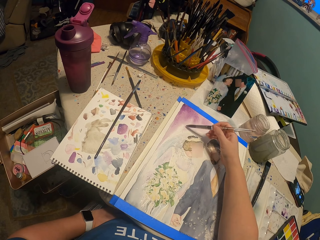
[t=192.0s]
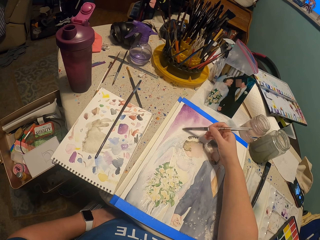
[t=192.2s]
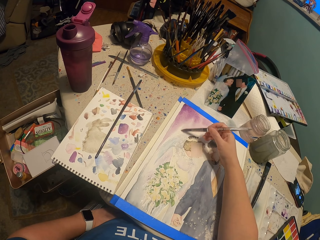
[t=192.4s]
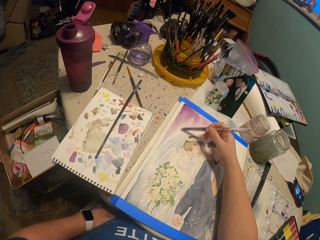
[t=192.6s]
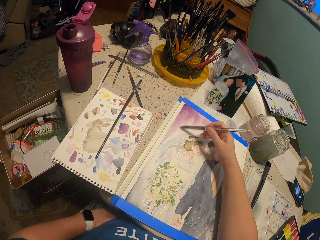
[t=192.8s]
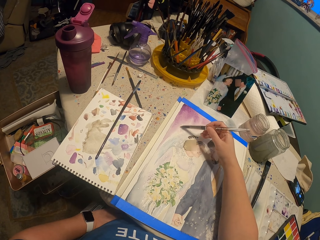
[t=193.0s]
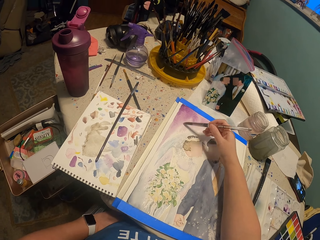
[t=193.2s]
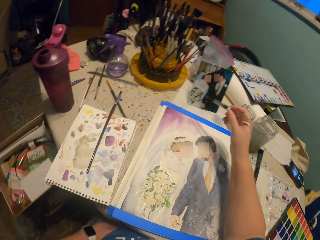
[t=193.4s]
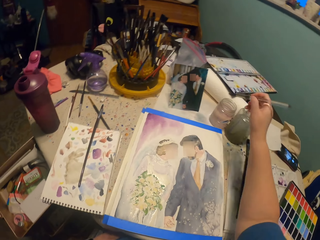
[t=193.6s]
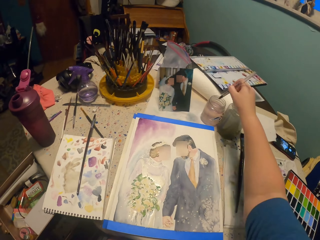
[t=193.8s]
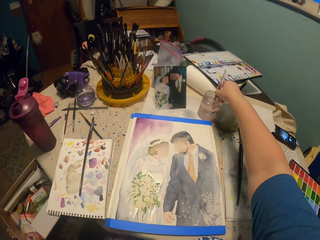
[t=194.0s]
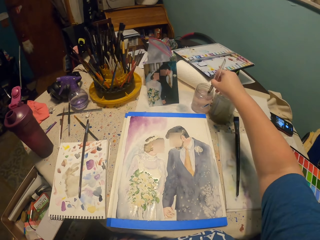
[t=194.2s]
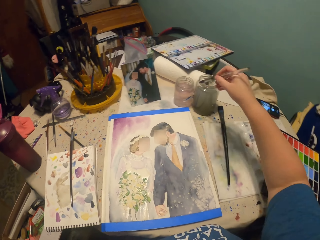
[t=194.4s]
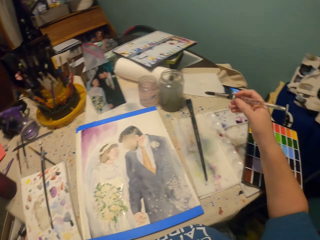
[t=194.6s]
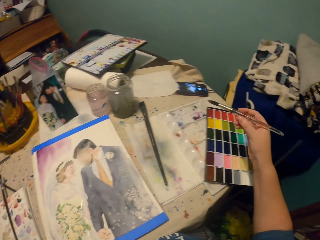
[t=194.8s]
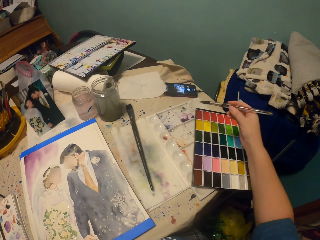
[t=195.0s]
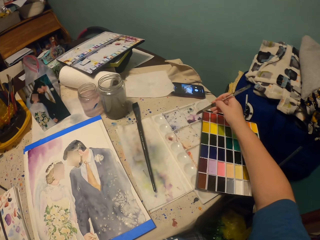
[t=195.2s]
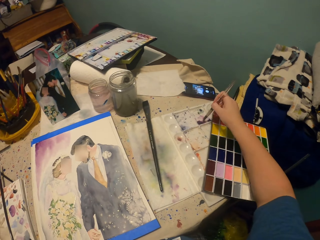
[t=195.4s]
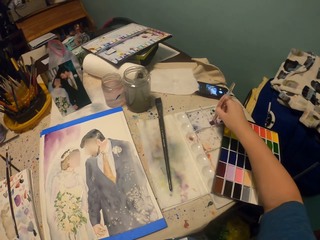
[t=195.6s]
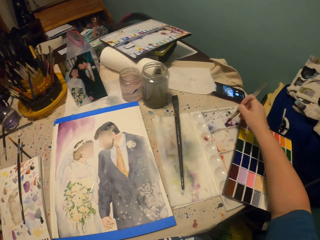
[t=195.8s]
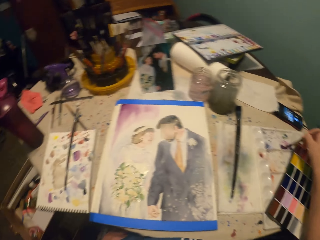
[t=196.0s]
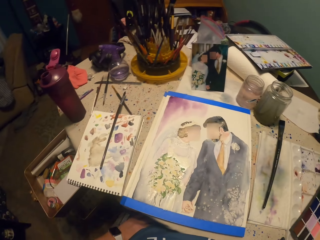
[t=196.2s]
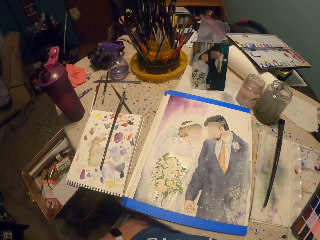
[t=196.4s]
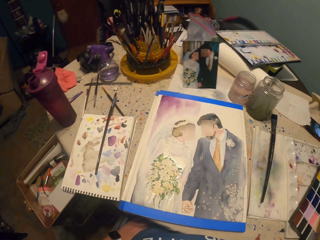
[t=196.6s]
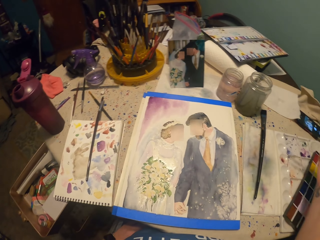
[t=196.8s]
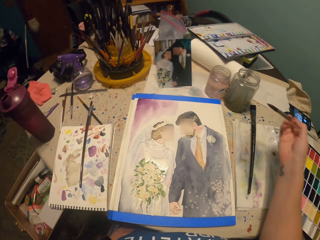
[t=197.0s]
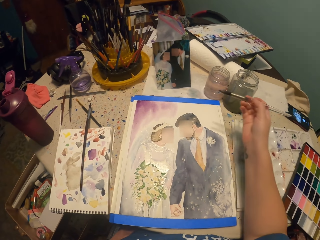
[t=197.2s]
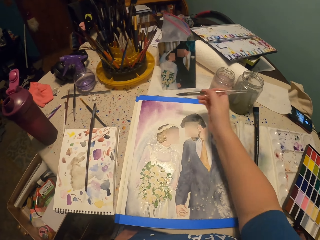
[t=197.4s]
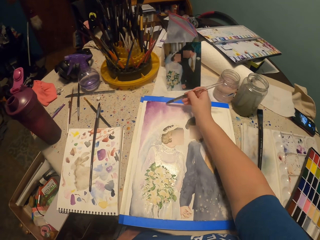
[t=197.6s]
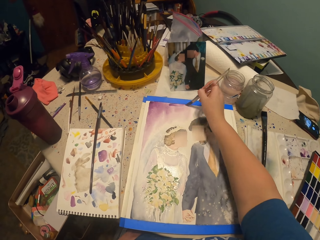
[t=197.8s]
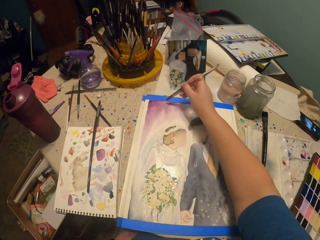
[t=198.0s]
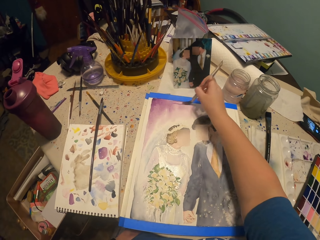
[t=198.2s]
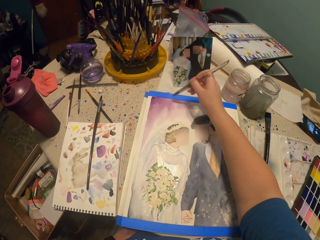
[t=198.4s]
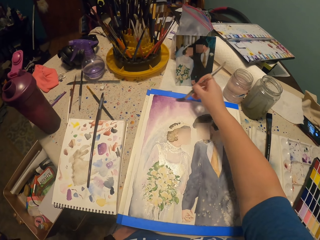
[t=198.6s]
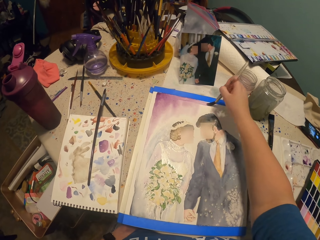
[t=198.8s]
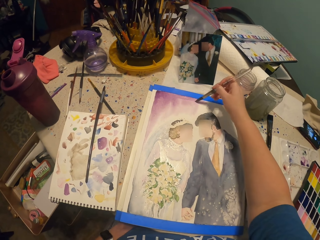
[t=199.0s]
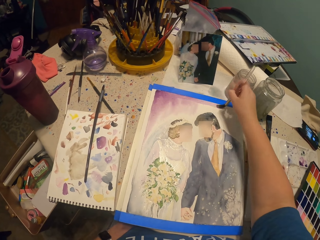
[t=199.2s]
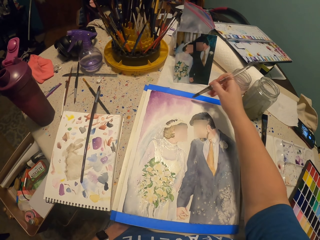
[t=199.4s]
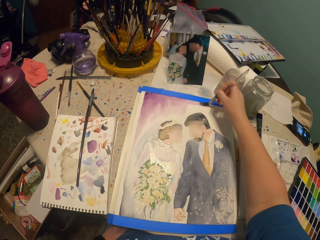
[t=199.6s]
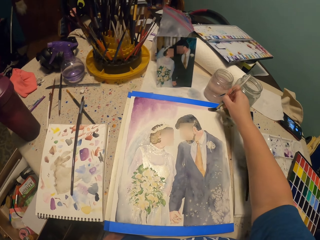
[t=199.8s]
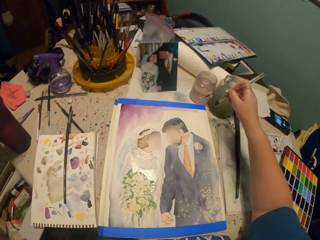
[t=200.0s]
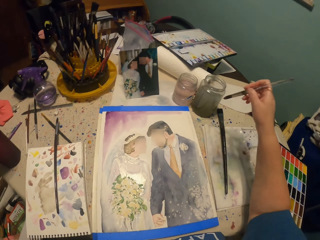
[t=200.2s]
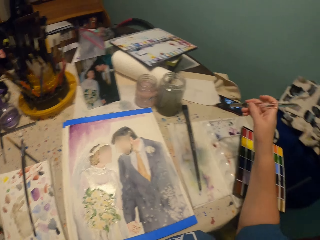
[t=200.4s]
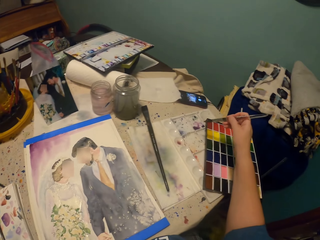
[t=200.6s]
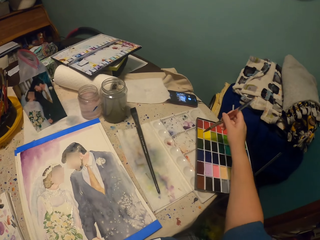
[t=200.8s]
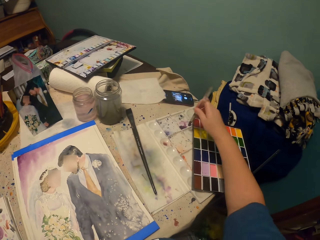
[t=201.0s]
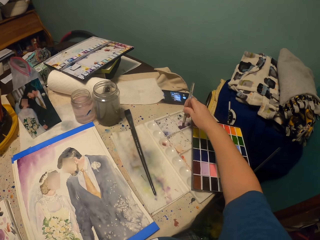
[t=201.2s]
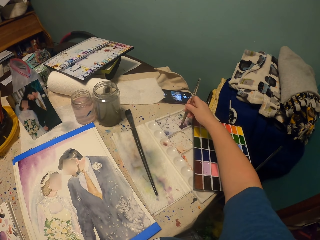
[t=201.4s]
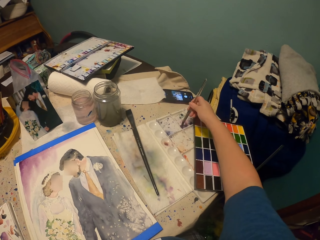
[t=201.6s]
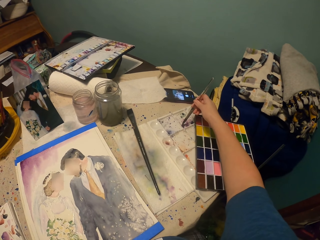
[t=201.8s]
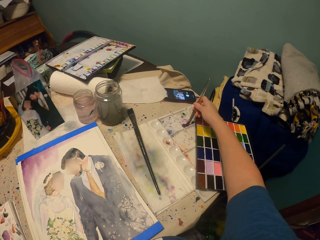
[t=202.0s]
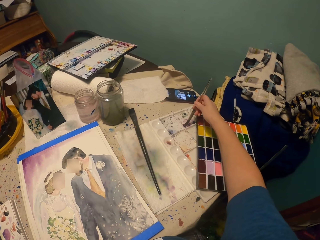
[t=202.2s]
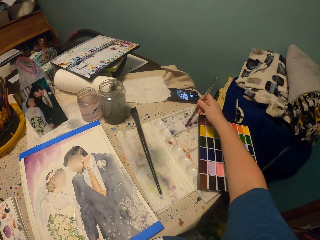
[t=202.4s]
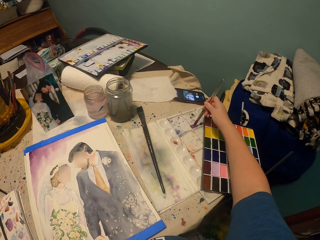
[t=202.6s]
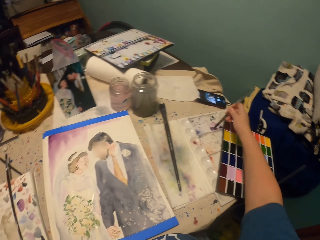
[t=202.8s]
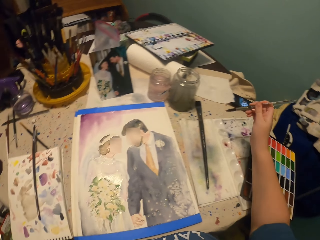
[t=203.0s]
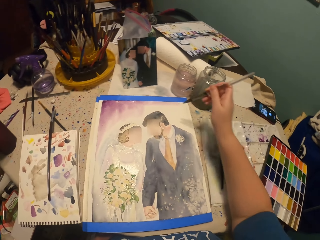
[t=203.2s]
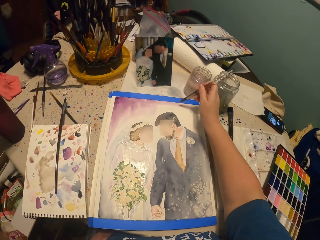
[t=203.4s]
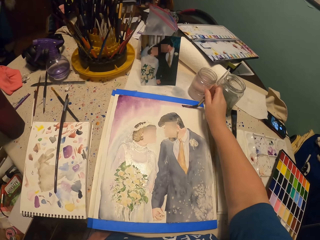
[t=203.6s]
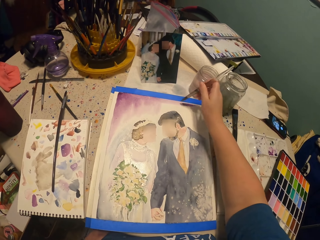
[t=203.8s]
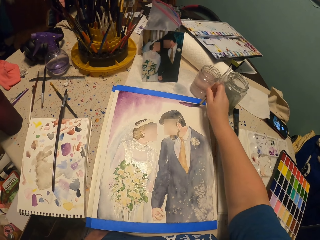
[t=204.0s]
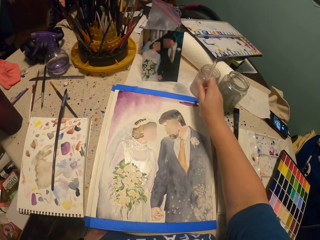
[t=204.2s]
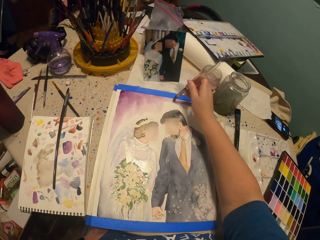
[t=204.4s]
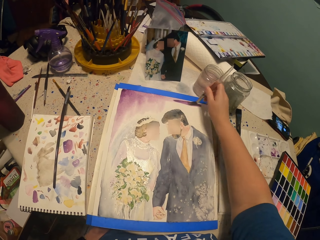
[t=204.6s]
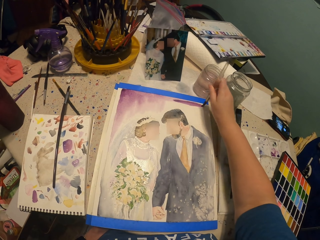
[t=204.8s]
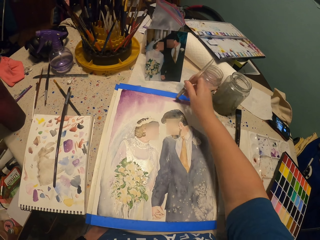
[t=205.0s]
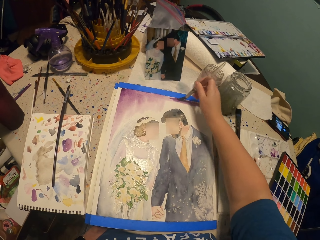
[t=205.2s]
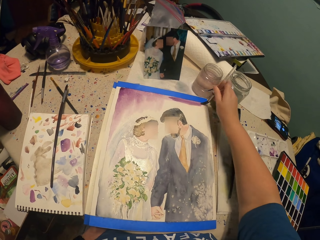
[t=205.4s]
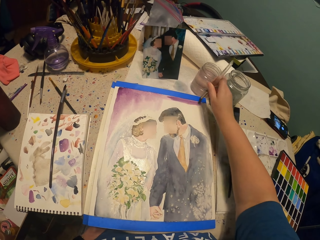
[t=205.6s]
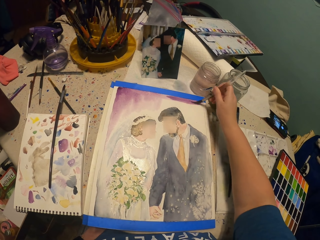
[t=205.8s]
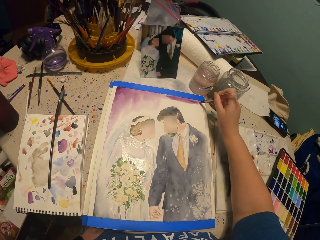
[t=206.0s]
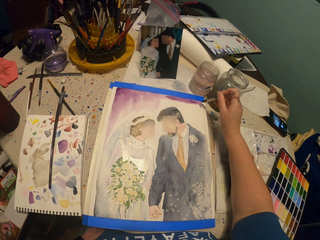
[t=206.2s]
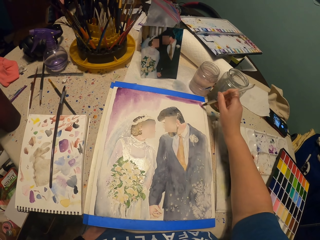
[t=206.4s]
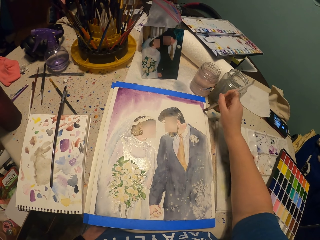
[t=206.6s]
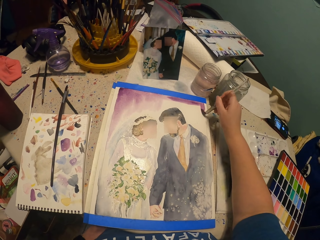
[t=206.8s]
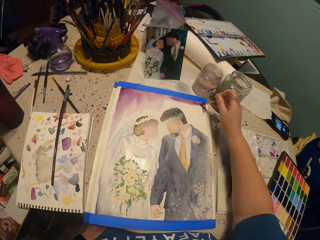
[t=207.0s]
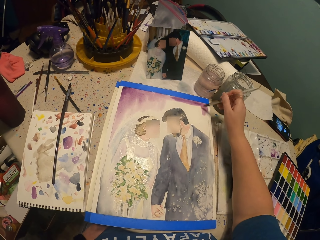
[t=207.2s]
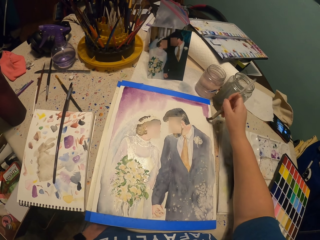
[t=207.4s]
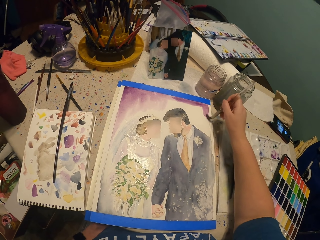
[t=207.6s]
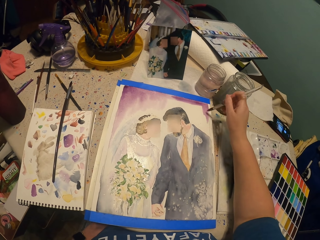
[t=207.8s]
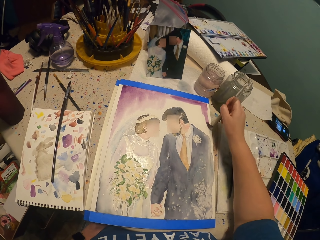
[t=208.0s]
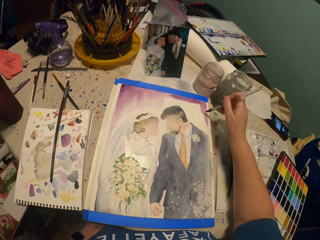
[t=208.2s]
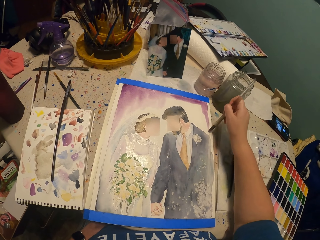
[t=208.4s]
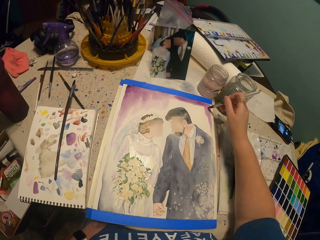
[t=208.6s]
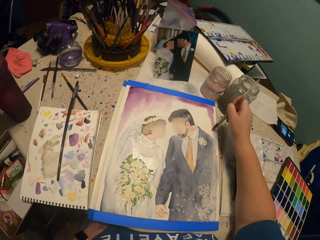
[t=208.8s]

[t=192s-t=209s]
The camera wearer dips the painting brush in water. They put the paint brush in paint. They paint the picture with the painting brush. They put the paint brush in paint. They paint the picture with the painting brush.

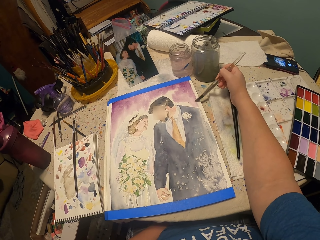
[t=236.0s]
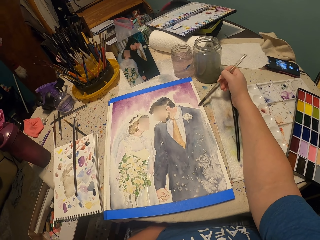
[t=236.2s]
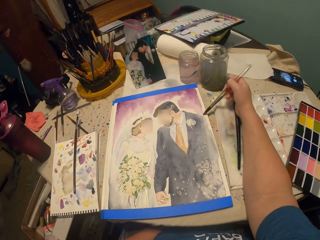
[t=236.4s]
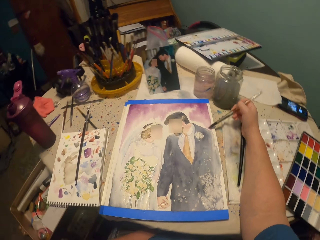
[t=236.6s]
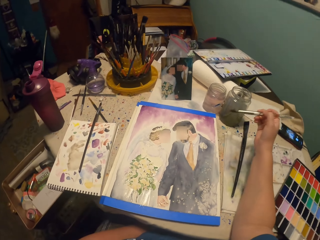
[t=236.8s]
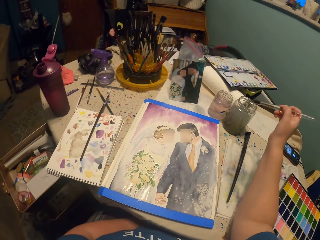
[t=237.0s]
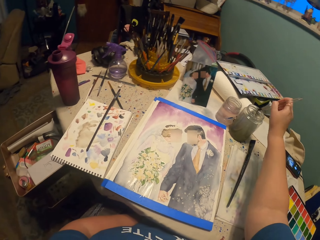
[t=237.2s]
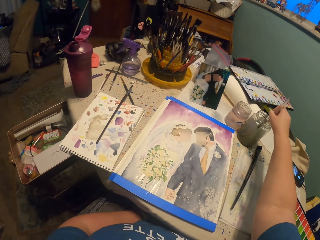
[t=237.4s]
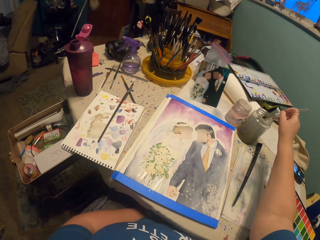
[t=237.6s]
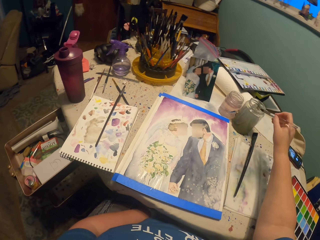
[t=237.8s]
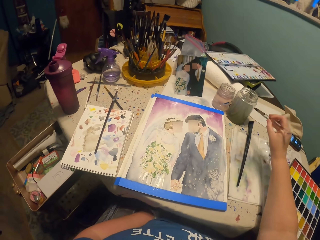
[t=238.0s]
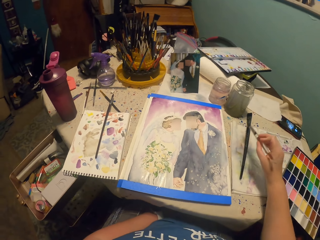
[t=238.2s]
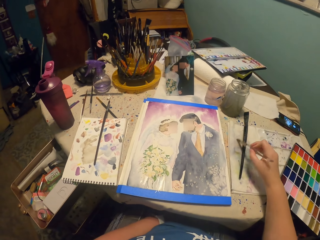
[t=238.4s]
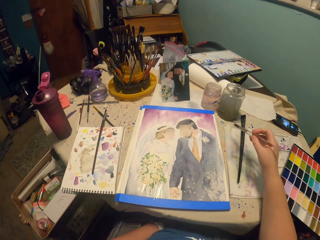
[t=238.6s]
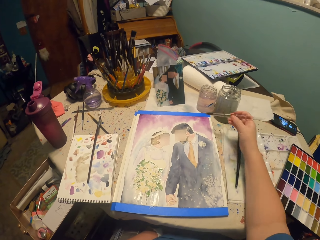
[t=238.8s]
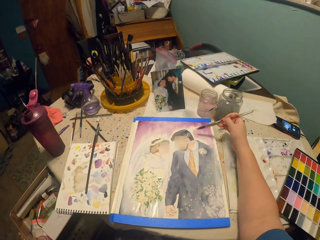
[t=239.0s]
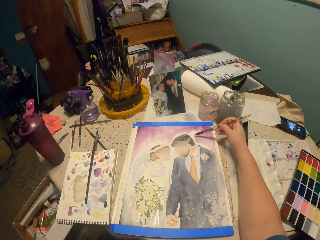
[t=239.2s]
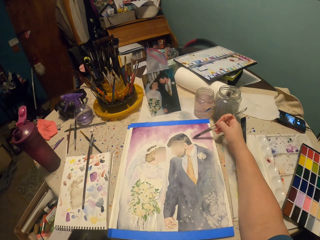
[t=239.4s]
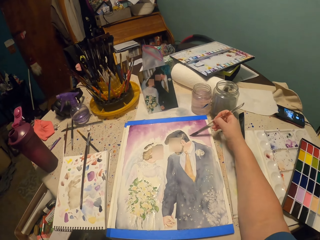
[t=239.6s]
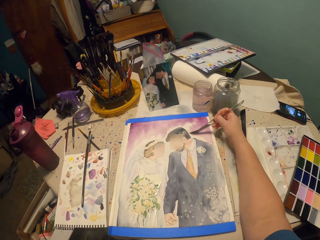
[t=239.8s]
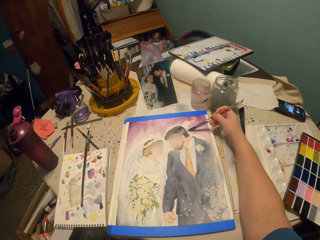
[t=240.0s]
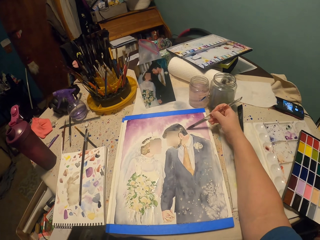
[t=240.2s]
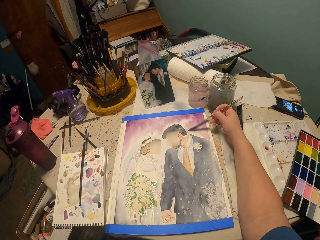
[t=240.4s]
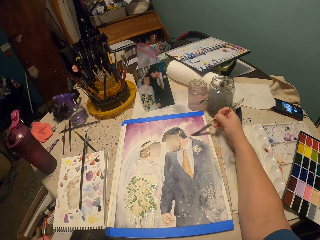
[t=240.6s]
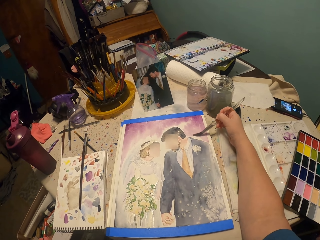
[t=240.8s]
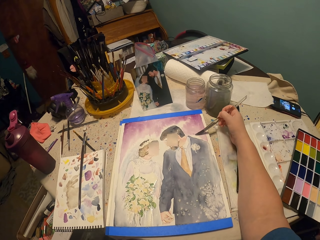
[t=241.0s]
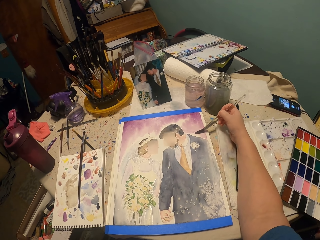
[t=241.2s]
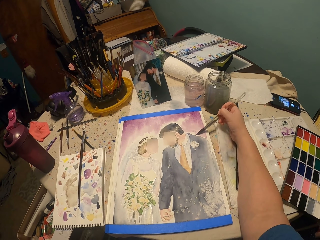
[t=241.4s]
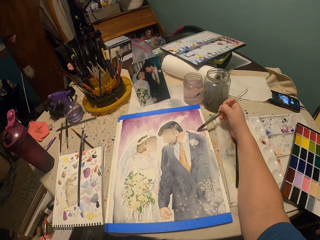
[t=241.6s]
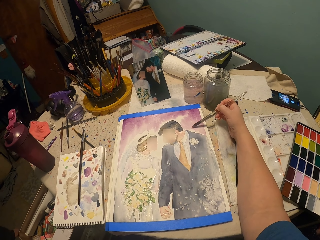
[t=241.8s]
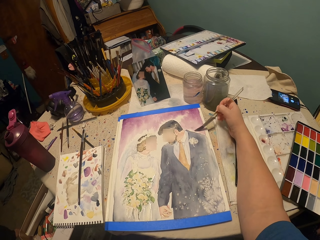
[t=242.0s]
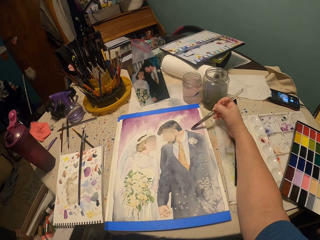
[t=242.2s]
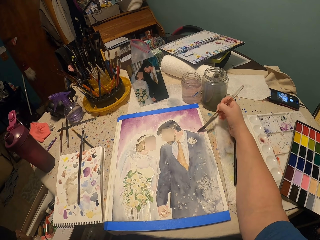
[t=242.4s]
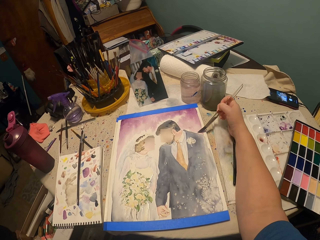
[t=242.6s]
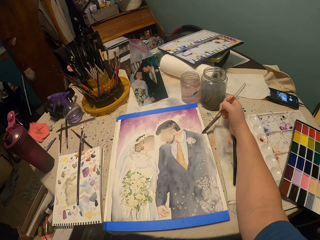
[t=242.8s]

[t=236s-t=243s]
The camera wearer dips the painting brush in water. They tap aside. They paint the picture with the painting brush.
